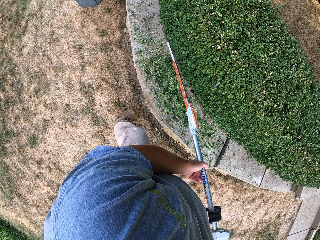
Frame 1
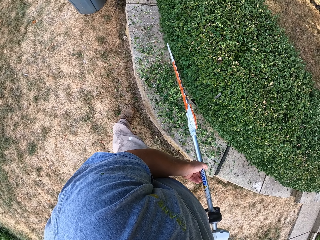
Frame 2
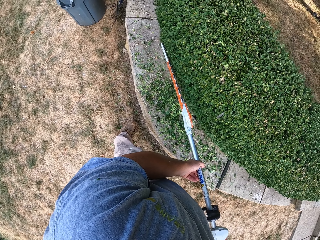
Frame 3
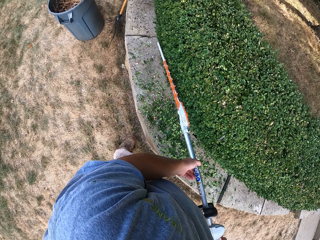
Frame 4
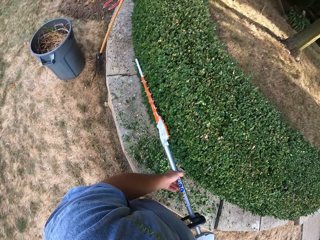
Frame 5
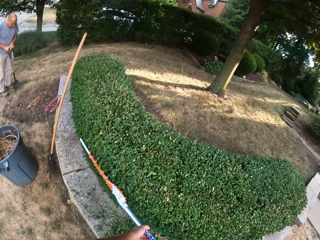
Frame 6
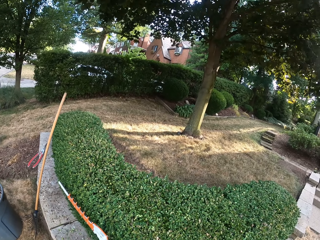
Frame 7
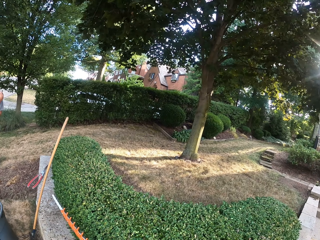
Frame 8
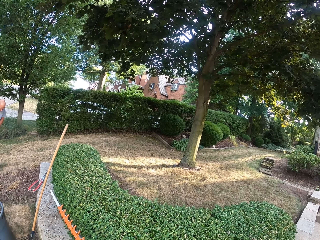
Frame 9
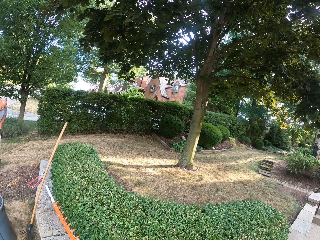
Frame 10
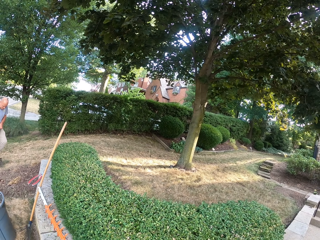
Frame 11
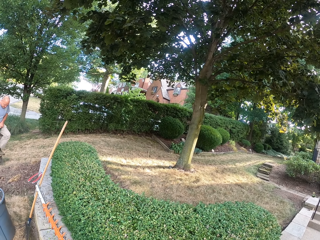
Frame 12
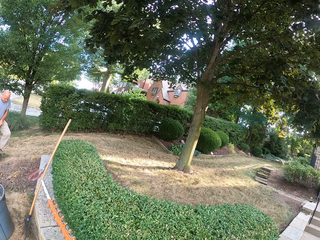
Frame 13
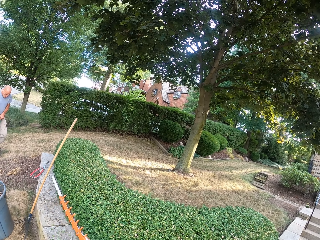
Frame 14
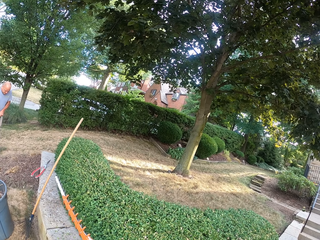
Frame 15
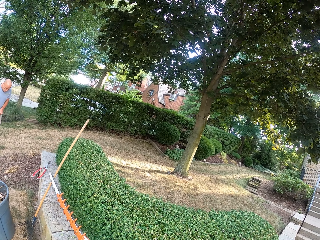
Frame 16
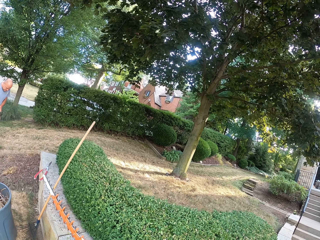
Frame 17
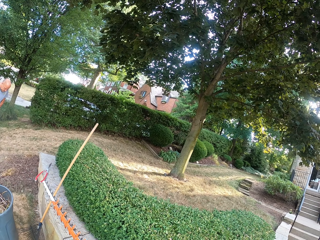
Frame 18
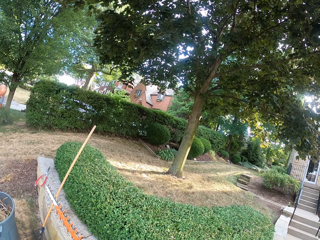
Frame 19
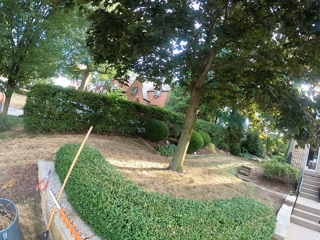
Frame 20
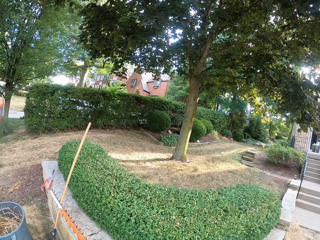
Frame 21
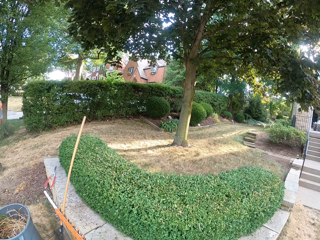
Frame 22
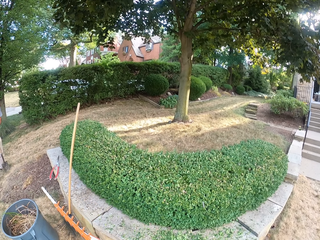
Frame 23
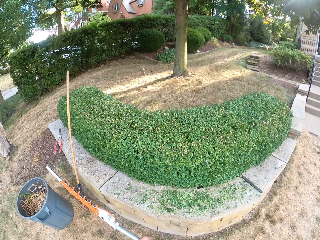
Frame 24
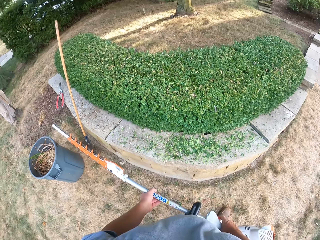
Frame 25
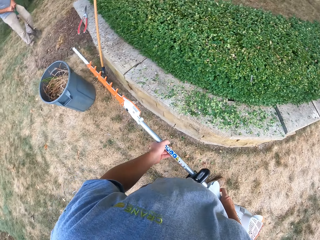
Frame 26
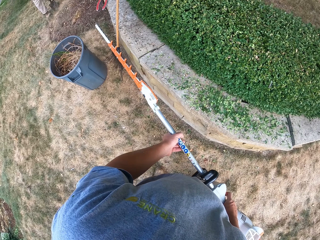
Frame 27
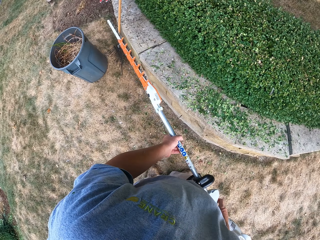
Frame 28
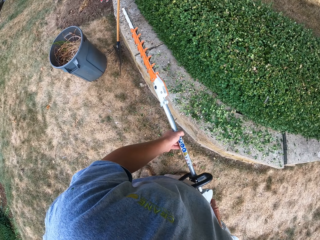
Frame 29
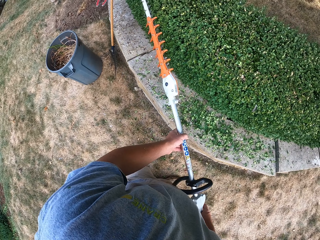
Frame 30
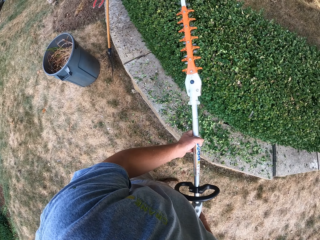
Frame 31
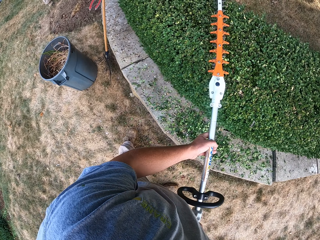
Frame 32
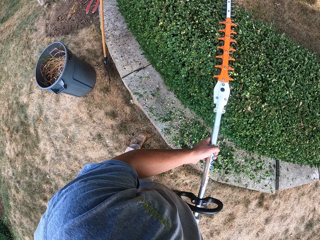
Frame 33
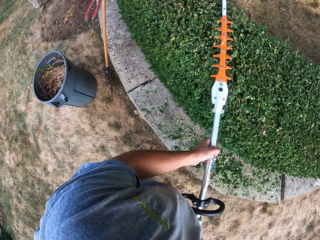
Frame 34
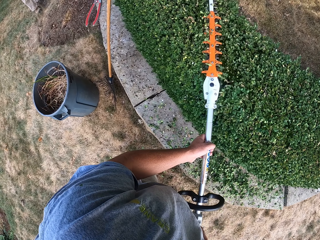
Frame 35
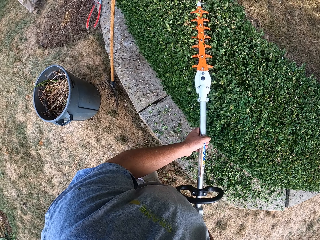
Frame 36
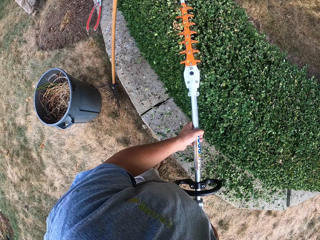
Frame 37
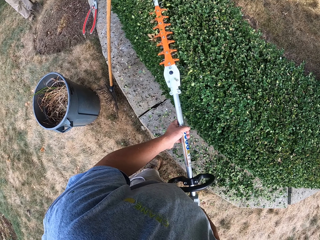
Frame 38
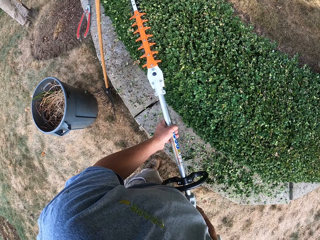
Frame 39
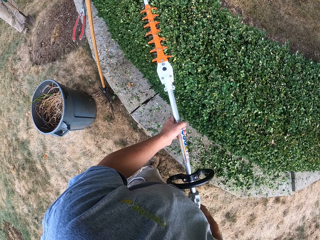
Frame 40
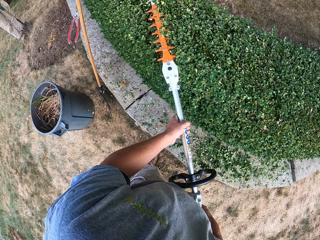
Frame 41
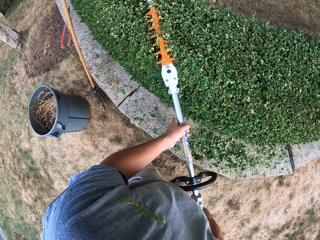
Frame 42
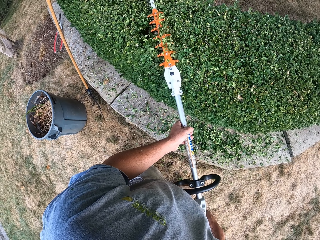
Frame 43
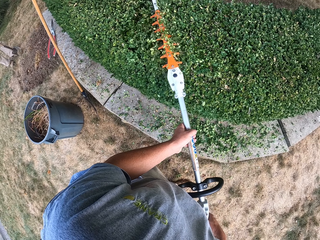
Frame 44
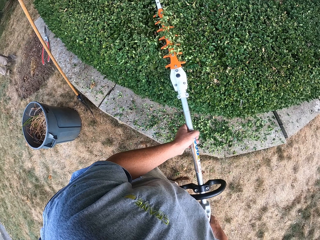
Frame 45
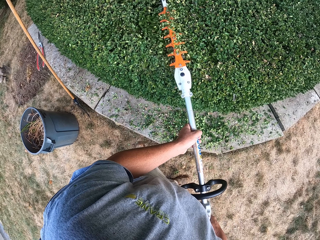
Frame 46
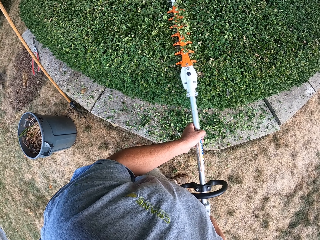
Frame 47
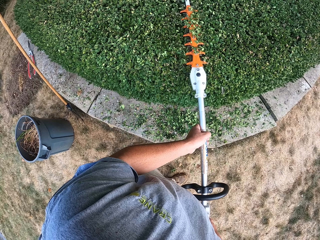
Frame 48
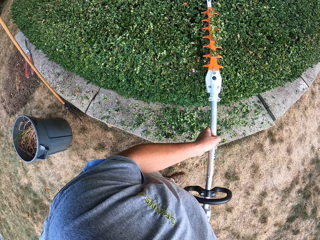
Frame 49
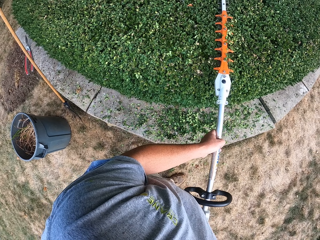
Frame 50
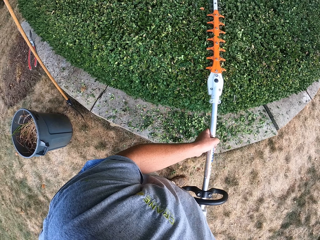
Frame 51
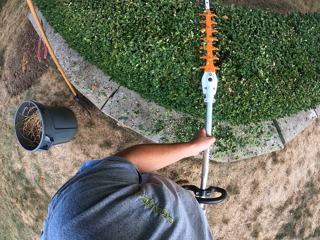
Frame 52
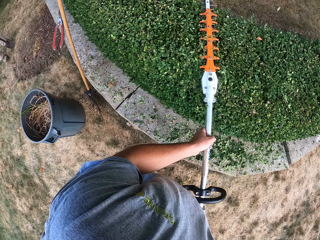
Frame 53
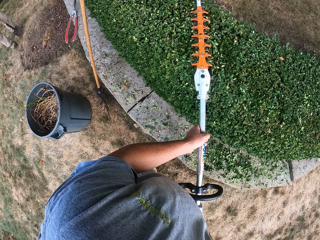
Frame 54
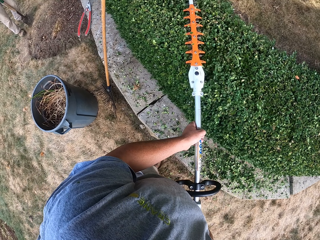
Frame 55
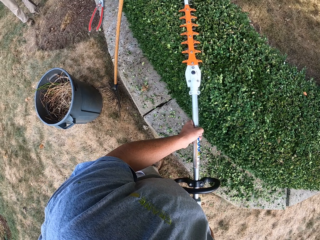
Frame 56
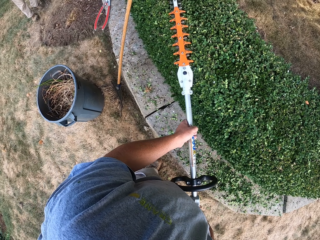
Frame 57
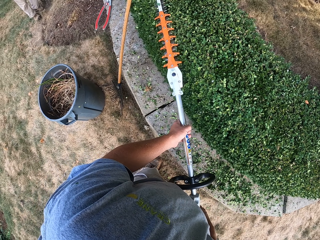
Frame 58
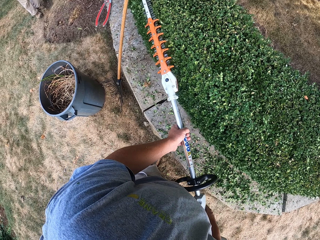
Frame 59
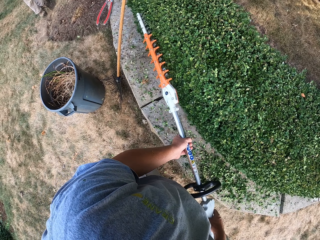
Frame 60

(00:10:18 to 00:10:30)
The camera wearer looks around. They hold a grass trimmer. They use a hedge trimmer to shape the plant.

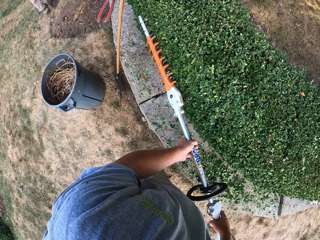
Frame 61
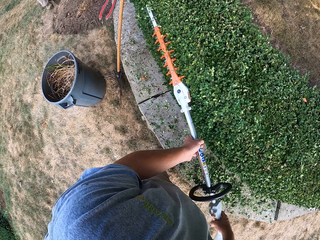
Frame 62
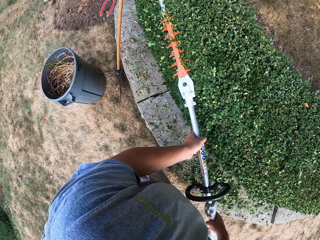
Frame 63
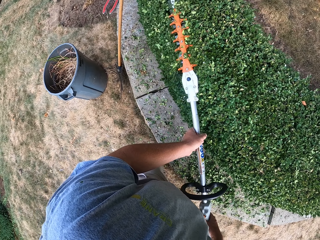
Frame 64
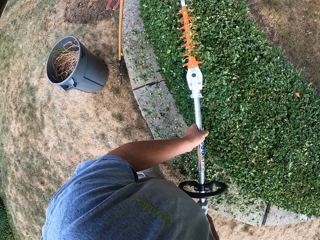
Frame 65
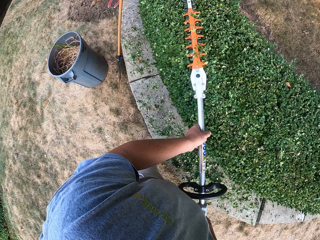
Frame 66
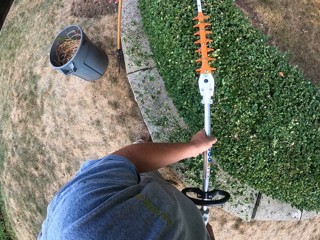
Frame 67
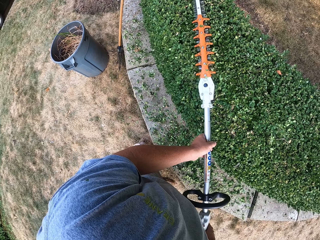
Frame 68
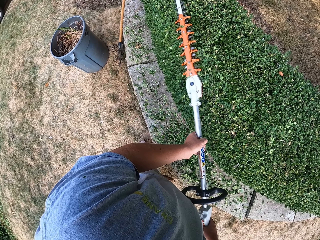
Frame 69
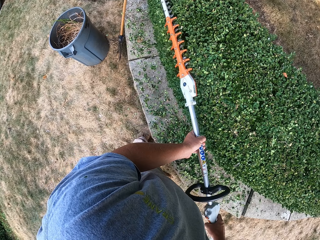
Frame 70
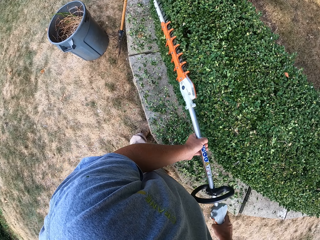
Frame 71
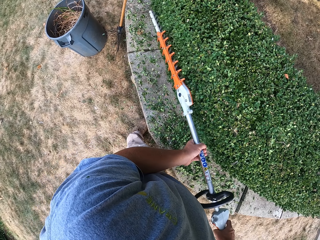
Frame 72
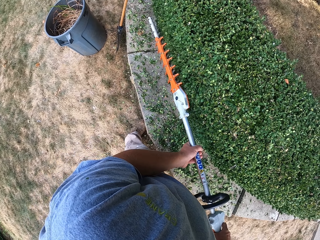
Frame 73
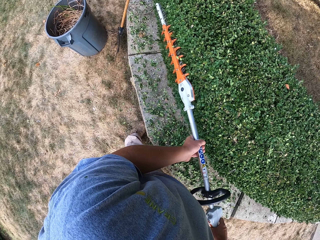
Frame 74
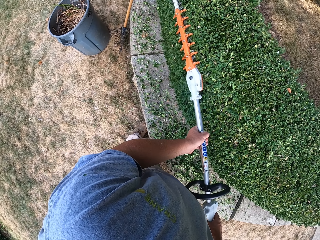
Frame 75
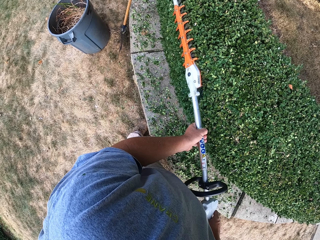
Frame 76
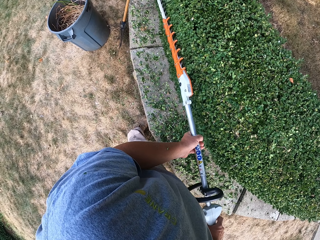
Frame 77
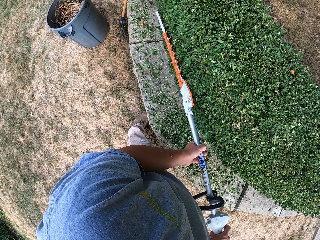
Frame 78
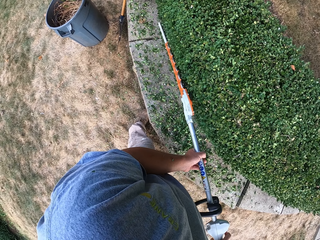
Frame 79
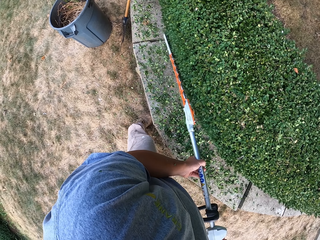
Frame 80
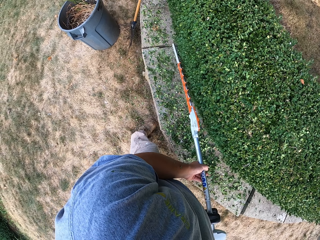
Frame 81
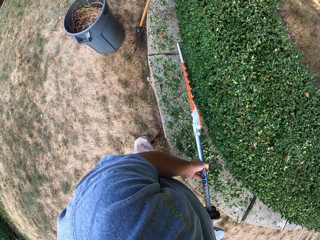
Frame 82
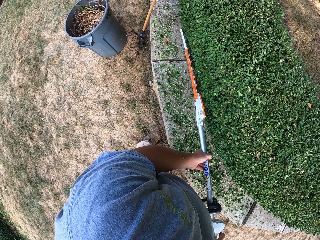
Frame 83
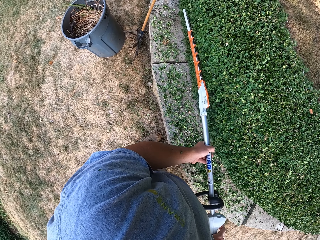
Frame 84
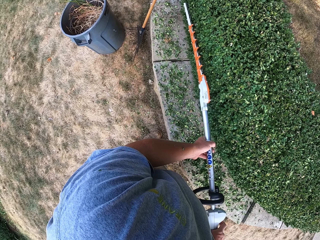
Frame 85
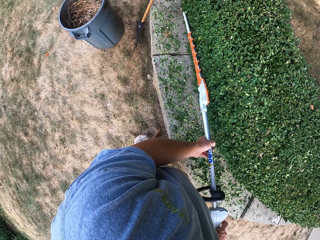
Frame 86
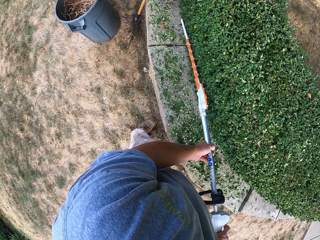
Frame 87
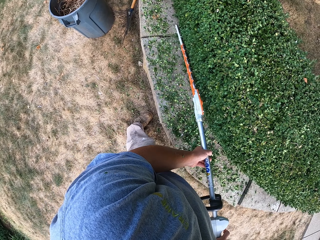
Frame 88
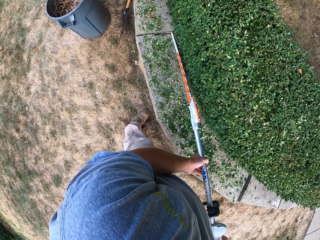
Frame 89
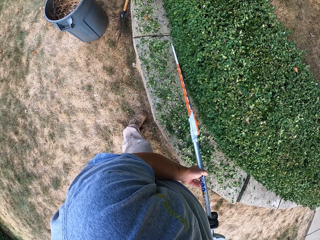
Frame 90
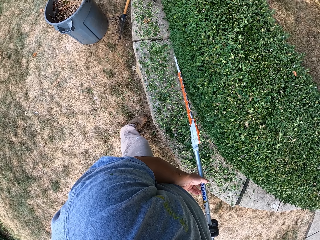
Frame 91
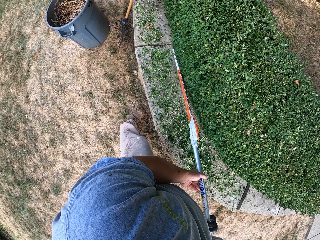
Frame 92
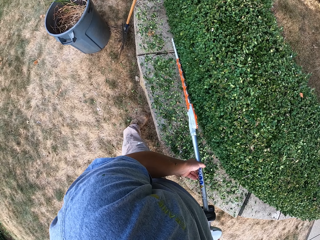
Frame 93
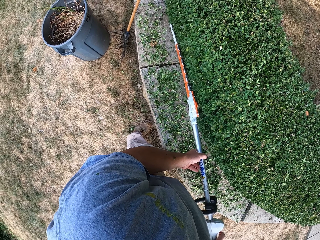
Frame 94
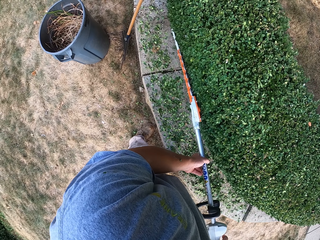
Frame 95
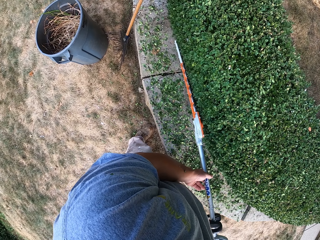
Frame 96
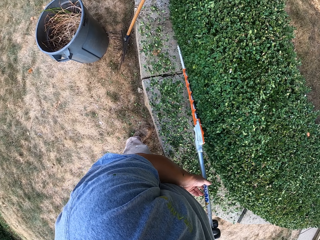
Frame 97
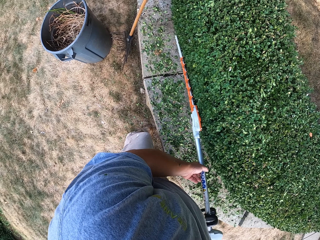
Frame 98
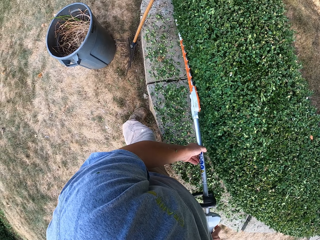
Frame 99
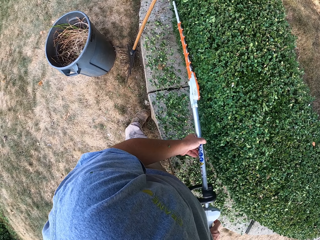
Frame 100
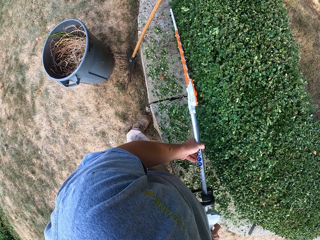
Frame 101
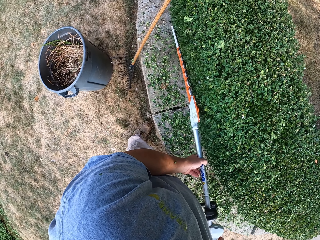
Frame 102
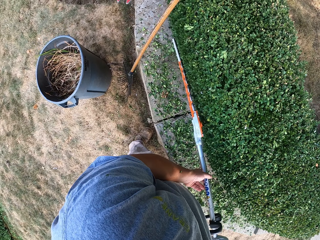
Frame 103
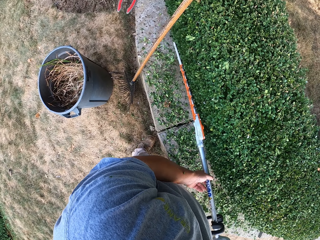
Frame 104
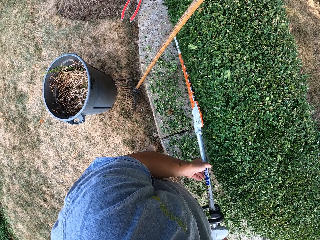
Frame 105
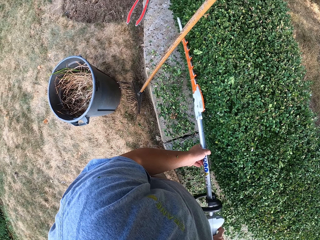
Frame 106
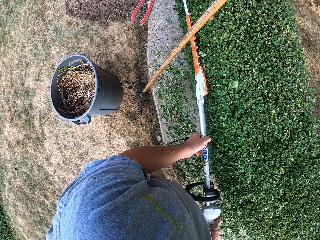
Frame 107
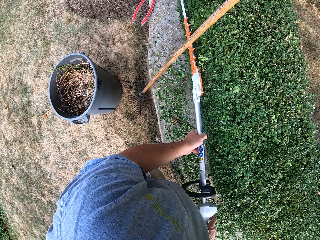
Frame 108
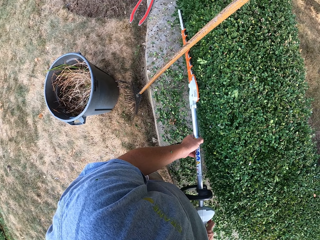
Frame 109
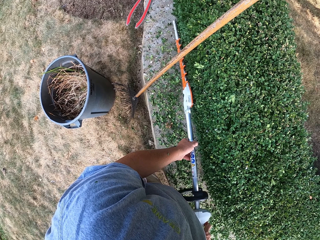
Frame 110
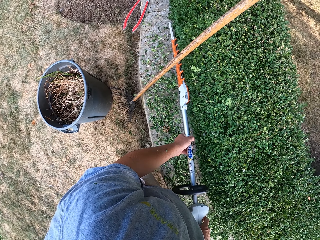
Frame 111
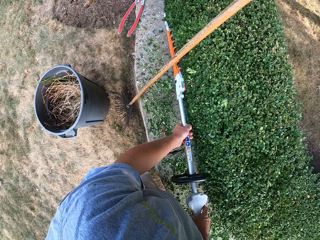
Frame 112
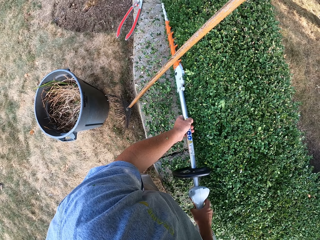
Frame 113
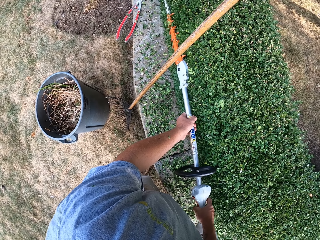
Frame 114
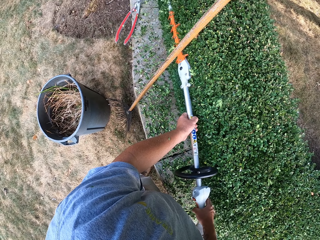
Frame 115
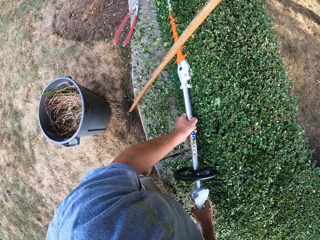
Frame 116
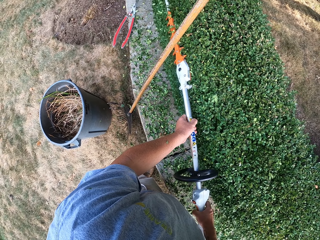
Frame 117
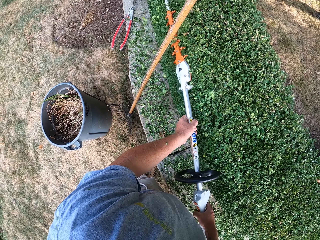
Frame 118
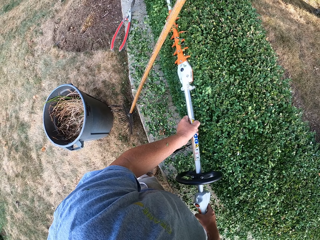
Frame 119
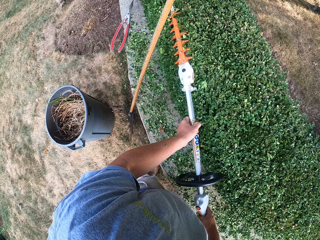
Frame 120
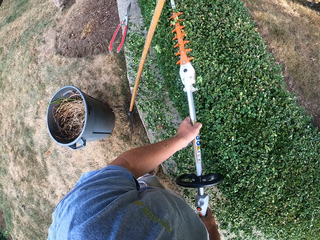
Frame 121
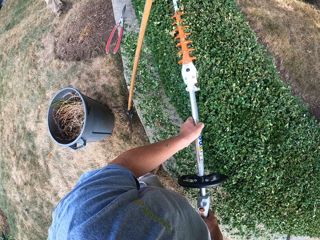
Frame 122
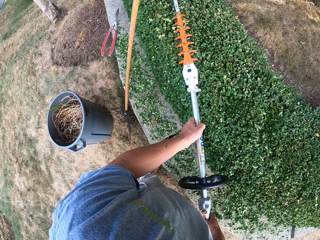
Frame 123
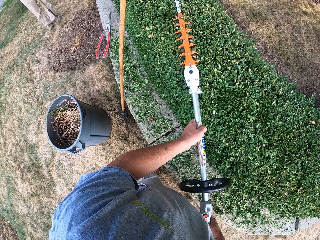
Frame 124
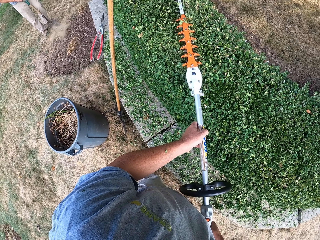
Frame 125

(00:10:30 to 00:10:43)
The camera wearer moves a step. They use a hedge trimmer to shape the plant.
